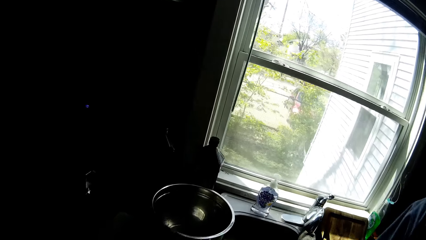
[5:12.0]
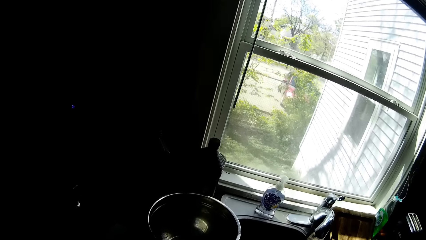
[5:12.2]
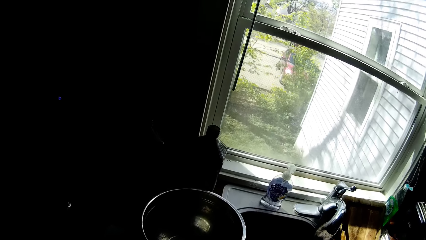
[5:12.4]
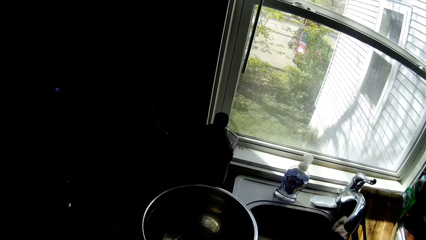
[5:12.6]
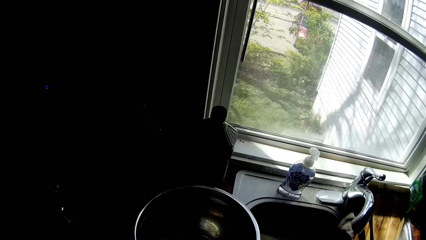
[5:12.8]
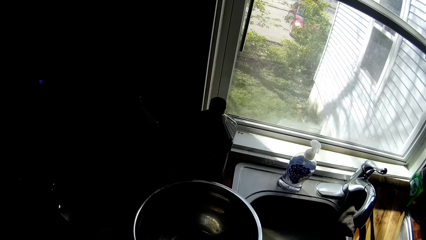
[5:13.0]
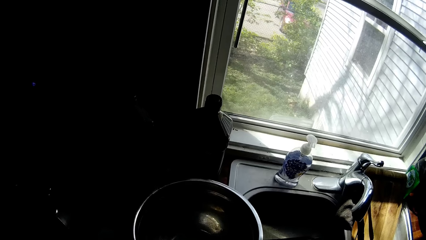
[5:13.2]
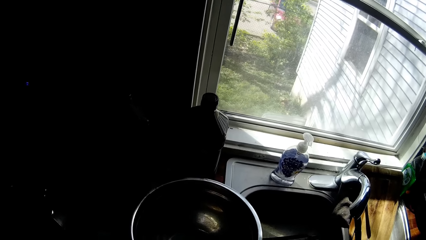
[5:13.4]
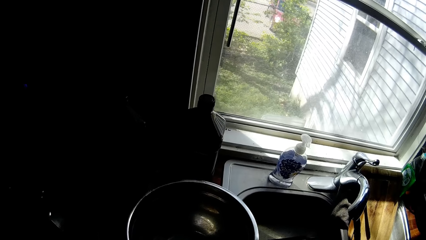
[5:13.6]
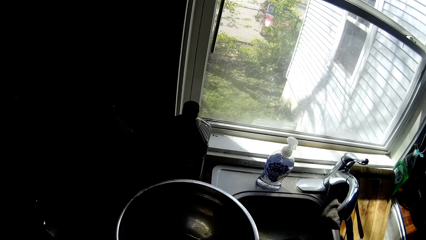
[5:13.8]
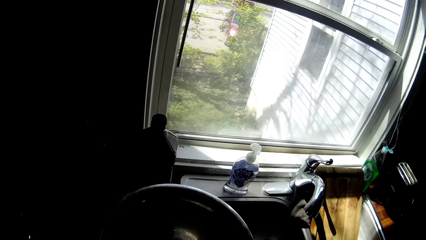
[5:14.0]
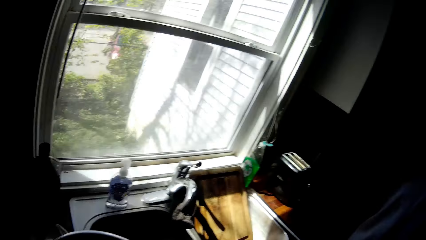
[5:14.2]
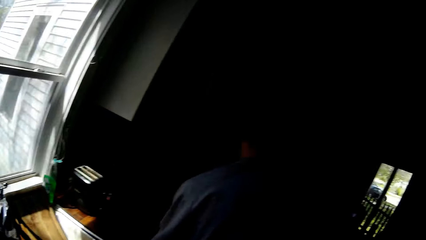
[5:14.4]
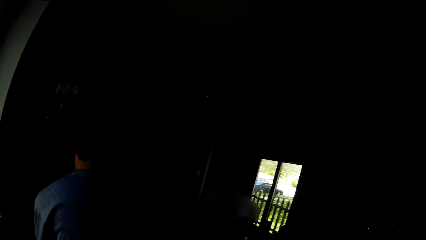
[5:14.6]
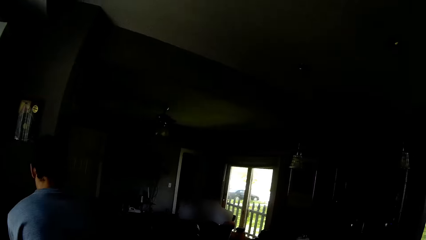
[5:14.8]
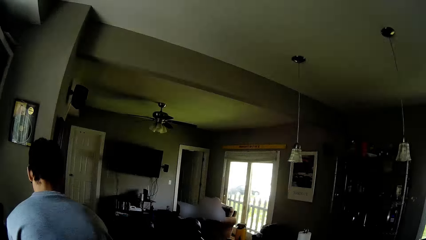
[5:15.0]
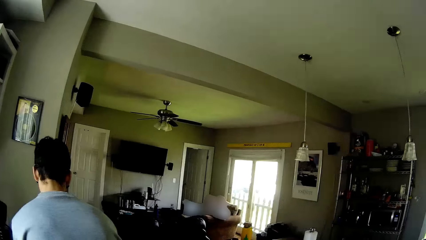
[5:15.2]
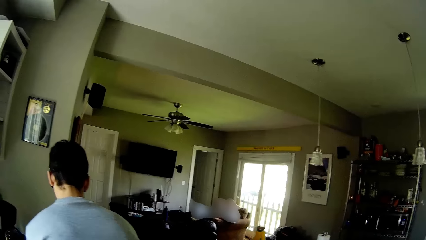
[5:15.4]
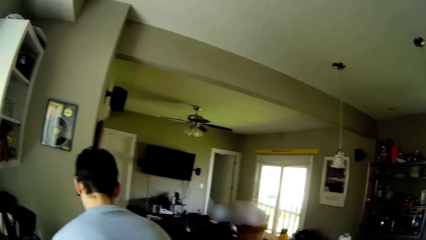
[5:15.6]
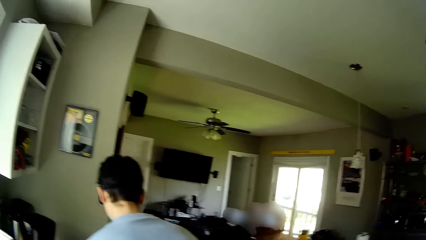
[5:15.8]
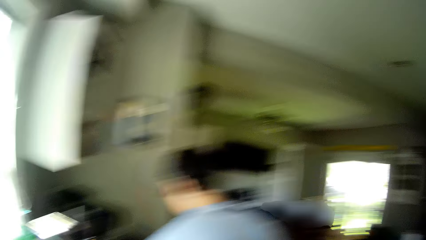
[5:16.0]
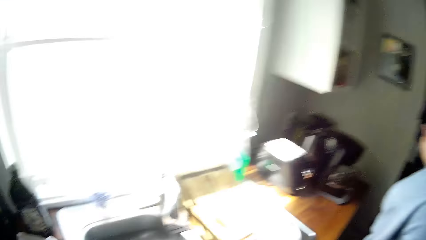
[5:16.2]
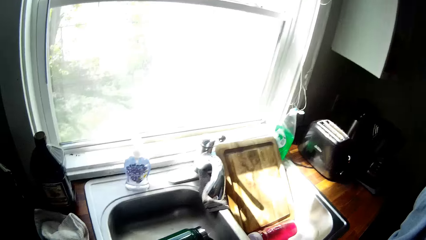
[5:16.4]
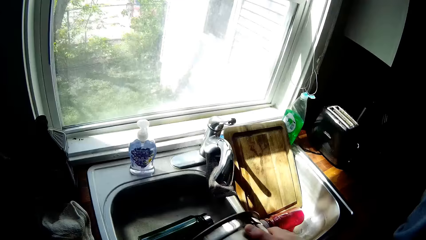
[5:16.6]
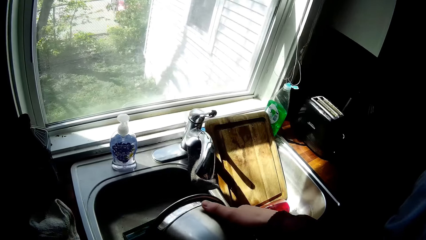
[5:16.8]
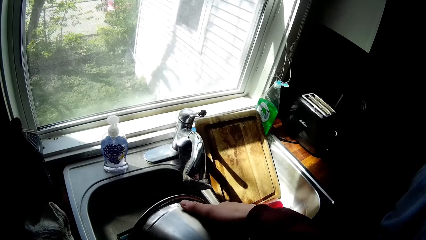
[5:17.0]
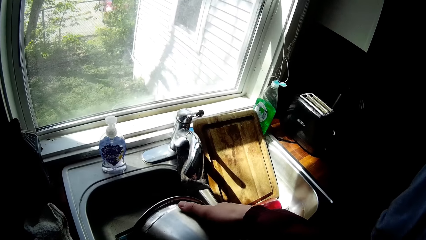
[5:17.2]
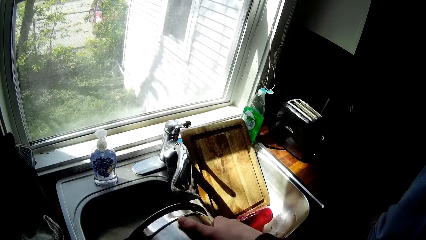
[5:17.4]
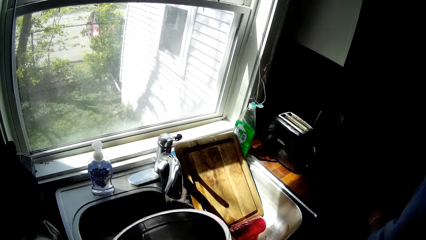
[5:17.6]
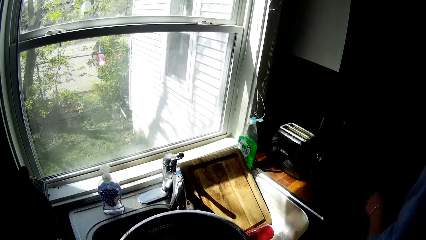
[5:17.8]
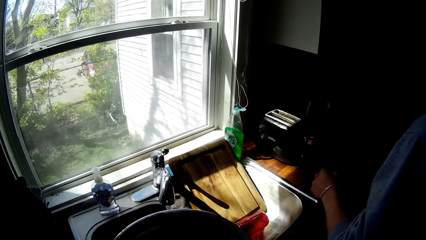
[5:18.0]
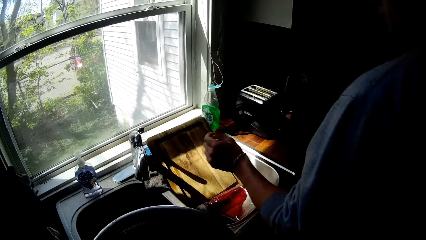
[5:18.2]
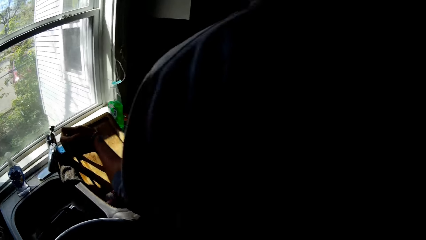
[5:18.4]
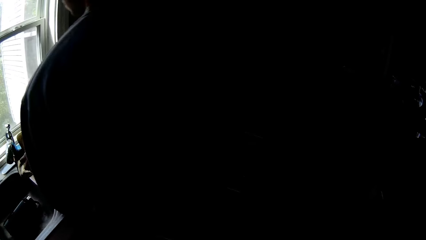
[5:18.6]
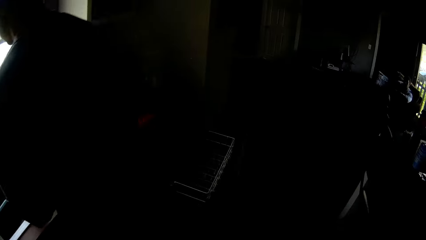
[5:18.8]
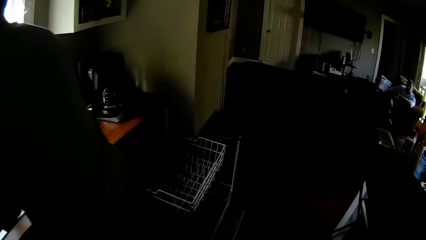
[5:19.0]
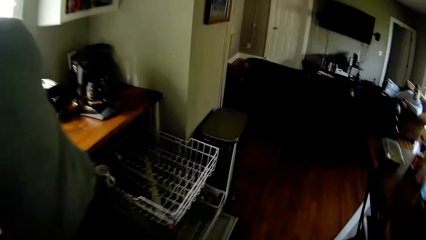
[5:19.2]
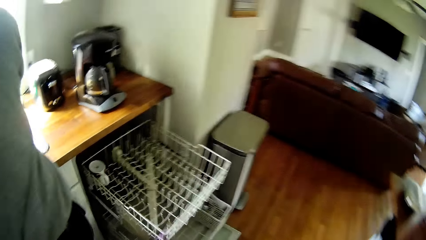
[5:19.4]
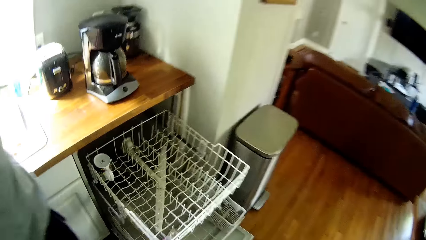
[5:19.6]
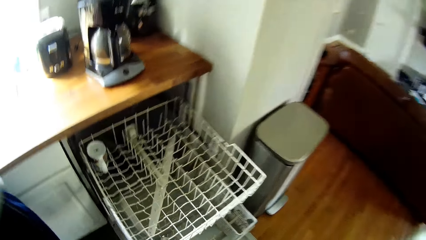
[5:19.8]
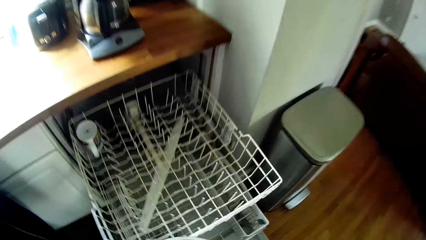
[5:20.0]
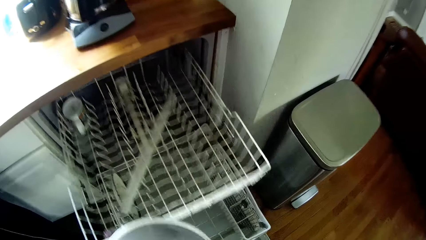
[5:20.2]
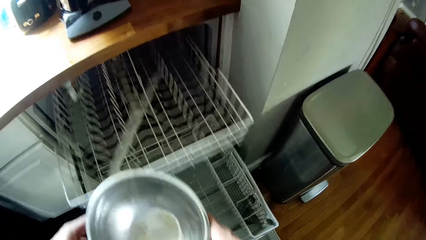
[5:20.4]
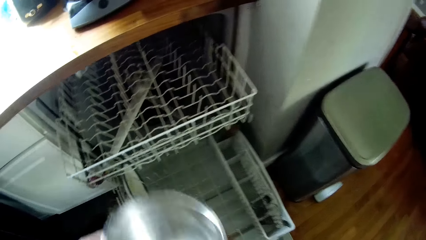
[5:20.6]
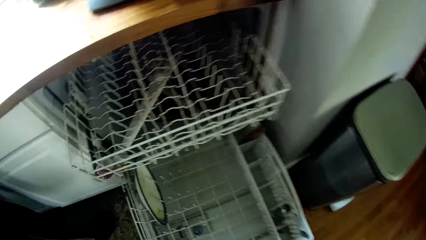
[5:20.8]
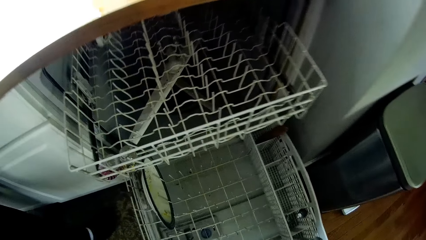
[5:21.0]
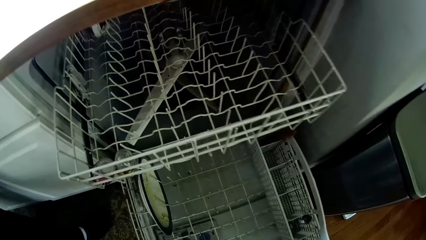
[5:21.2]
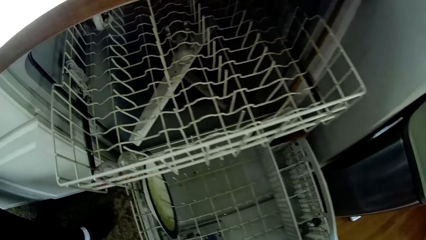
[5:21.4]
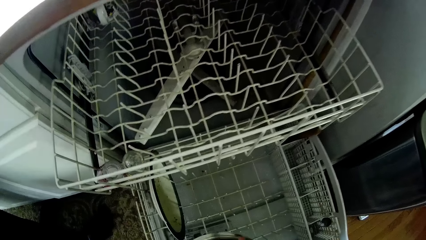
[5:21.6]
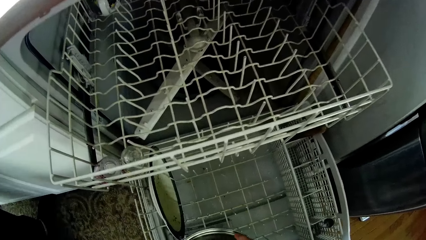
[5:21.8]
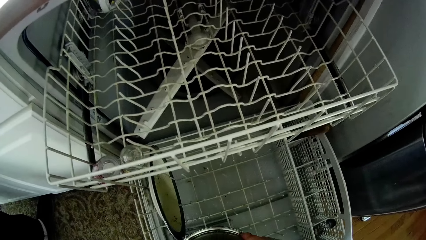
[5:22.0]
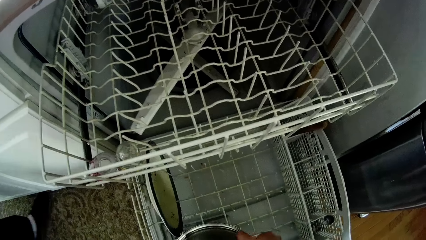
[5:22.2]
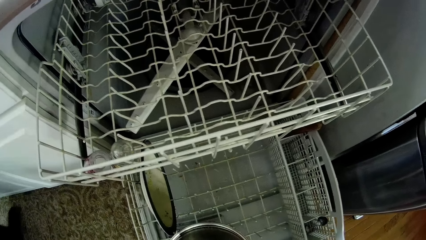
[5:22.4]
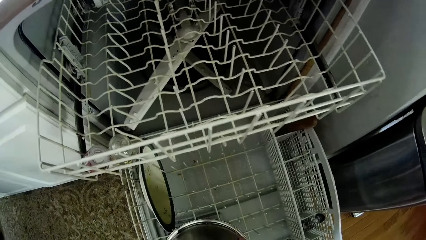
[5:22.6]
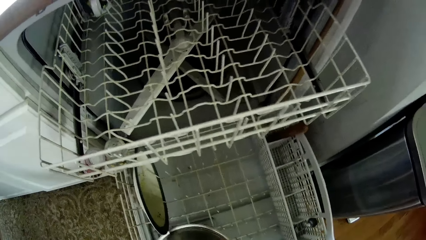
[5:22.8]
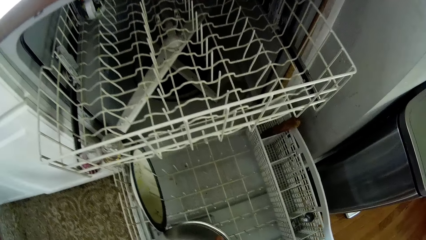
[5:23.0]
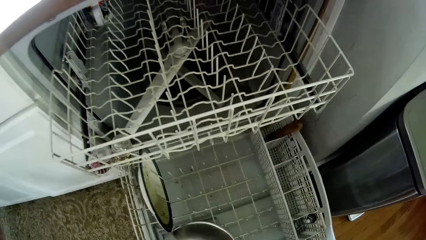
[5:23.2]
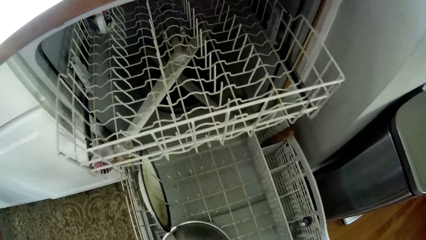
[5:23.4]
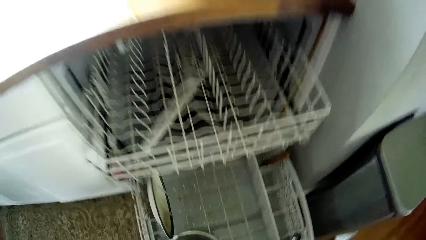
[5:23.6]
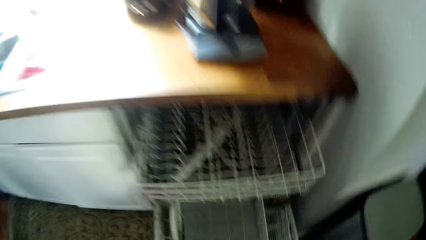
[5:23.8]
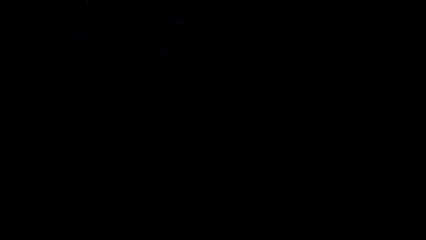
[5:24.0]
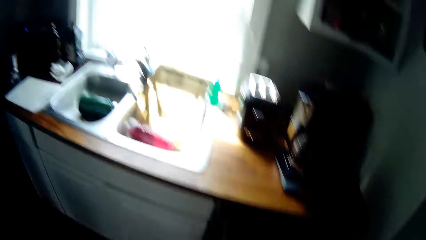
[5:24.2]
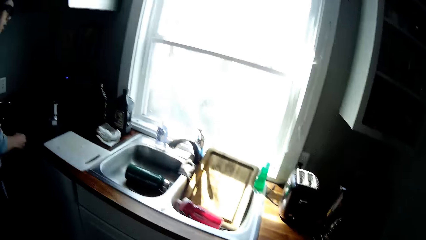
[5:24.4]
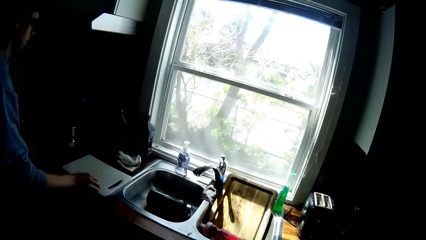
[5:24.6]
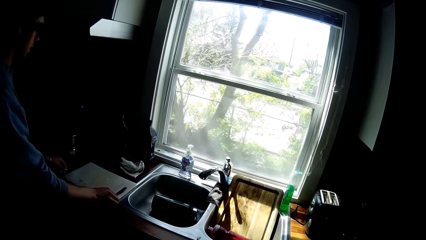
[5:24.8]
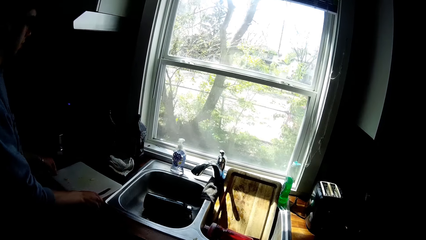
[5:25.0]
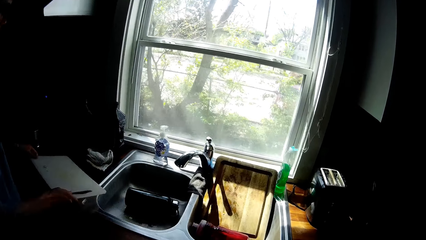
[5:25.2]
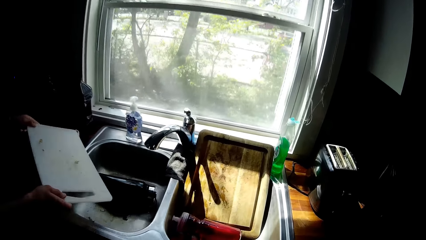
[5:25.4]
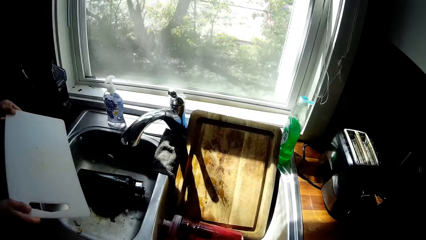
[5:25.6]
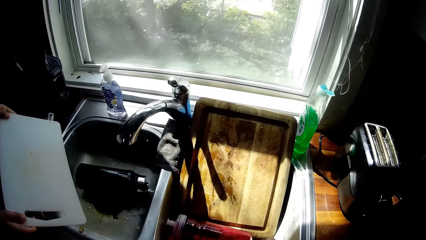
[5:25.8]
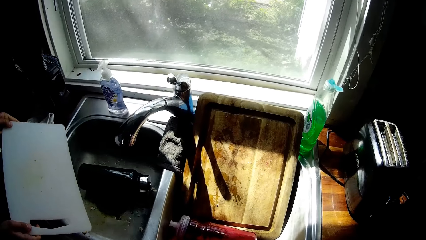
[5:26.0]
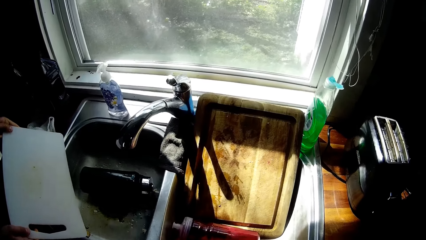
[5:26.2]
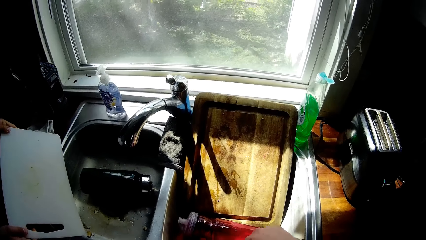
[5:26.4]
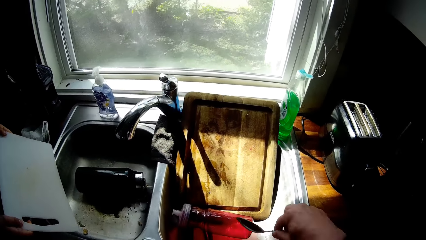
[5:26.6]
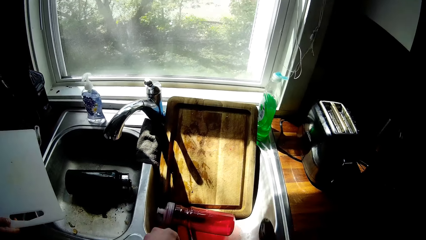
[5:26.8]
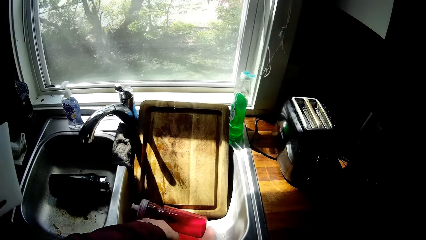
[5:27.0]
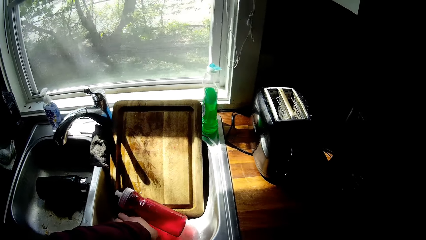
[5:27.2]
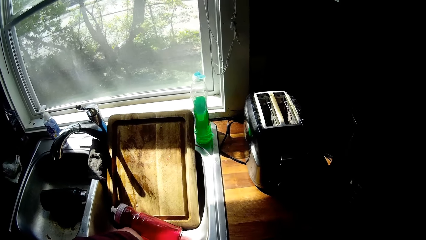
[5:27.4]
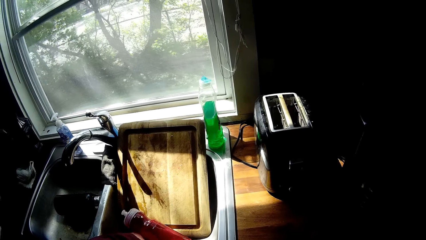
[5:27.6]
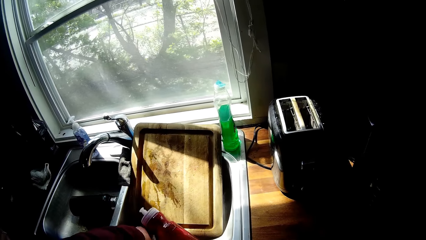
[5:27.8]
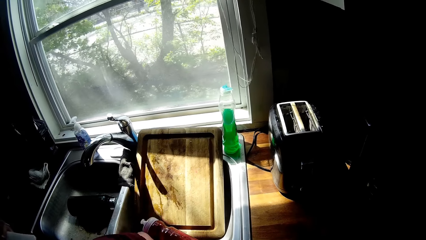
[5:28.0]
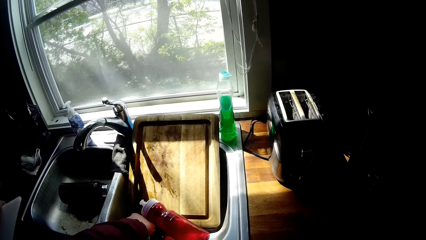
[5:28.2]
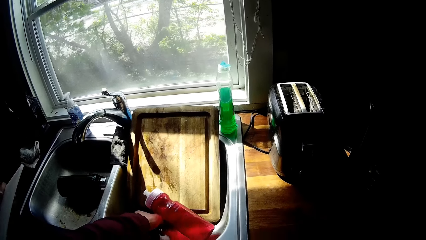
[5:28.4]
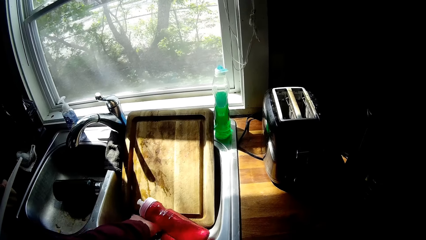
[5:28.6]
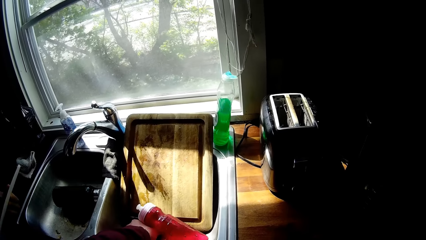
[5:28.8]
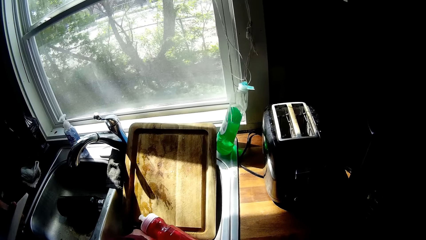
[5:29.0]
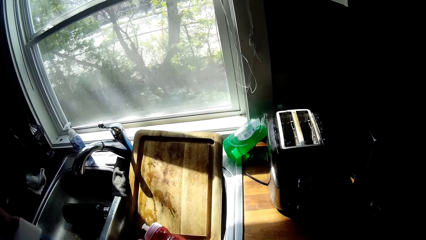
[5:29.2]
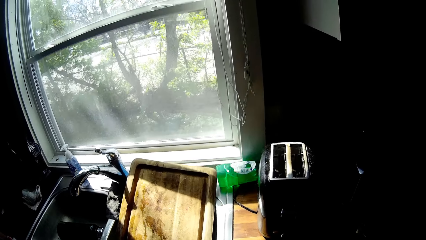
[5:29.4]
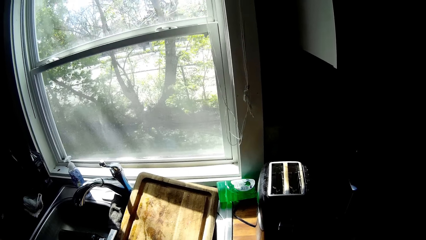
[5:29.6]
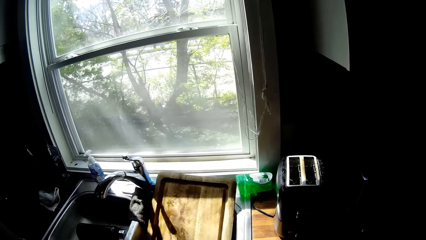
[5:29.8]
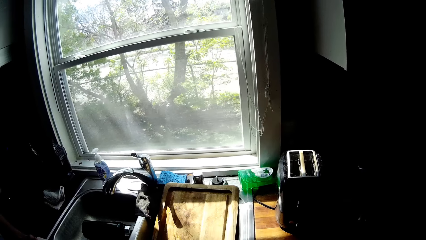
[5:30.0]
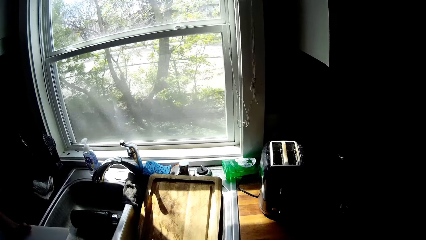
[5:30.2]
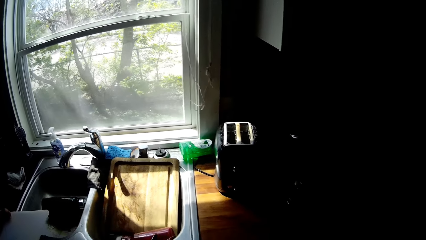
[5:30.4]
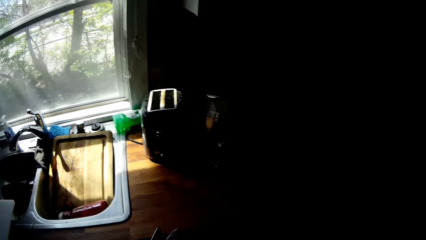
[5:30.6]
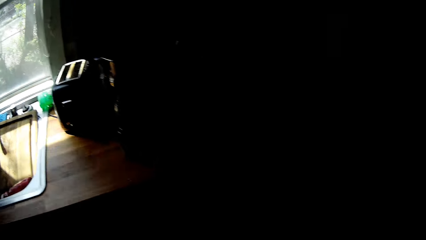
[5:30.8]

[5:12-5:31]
The camera wearer carries a stainless bowl on the cabinet with his left hand. He interacts with a man. He talks to the man in the house. He turns the stainless bowl upside down with both hands. He pours water in the sink. He pushes the rack of the dish washer with the stainless bowl with both hands. He puts the stainless bowl in the dish washer with his right hand. The man picks a chopping board, carries the chopping board on the cabinet with both hands, throws the dirt in the sink, and hits the sink with the chopping board on both hands. The camera wearer picks a spoon in the sink with his right hand. He picks a spoon in the sink with his left hand.
